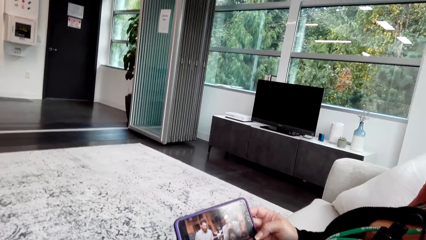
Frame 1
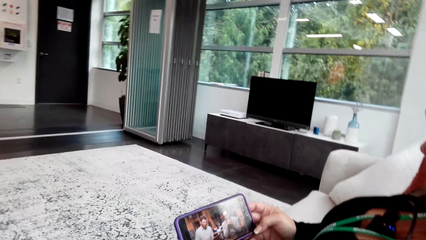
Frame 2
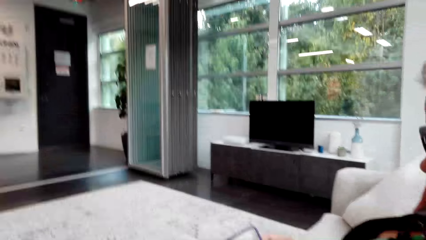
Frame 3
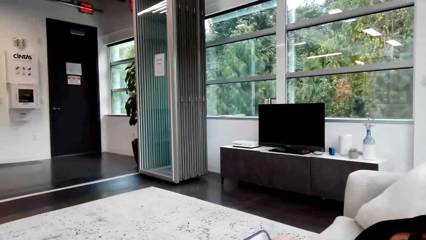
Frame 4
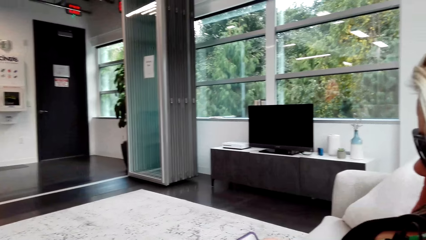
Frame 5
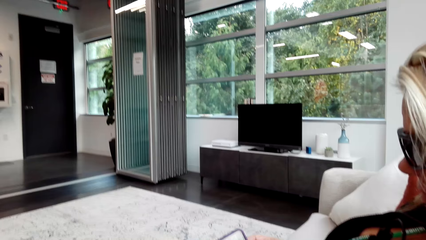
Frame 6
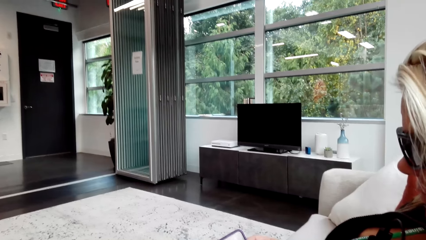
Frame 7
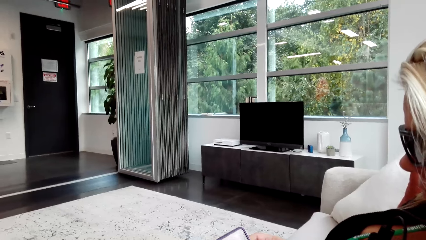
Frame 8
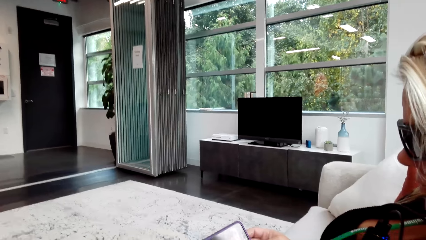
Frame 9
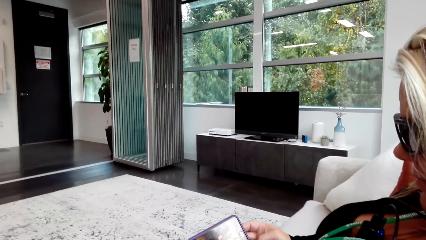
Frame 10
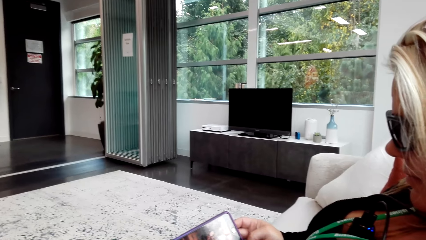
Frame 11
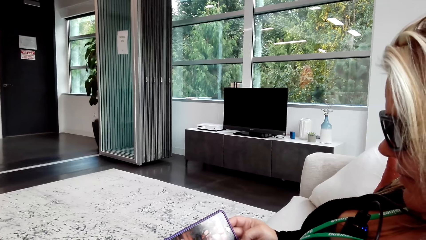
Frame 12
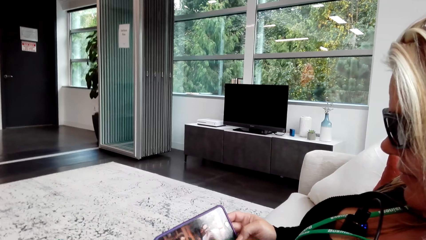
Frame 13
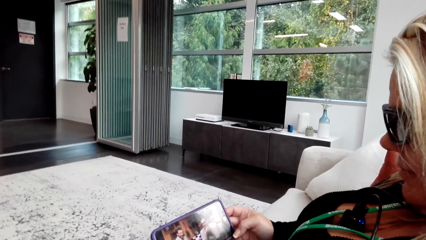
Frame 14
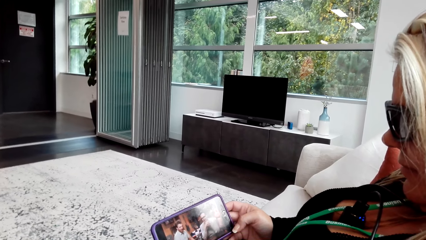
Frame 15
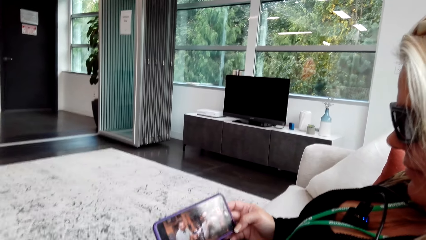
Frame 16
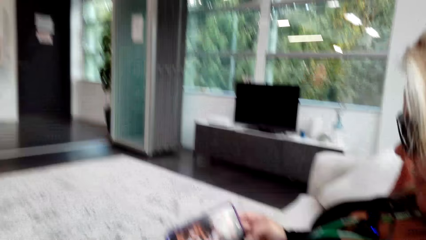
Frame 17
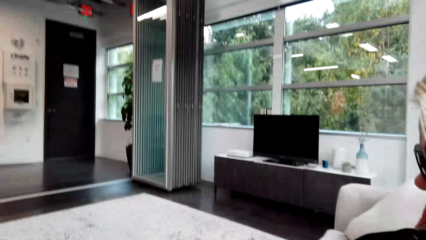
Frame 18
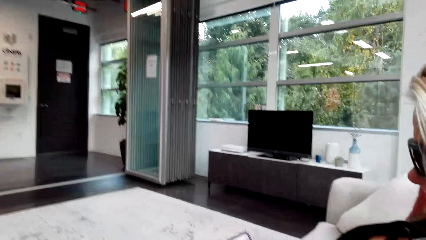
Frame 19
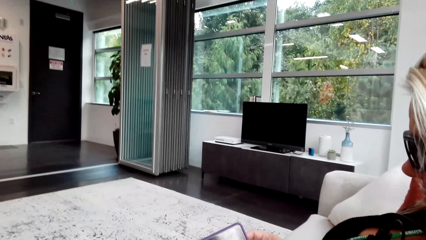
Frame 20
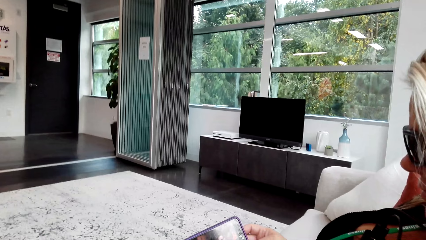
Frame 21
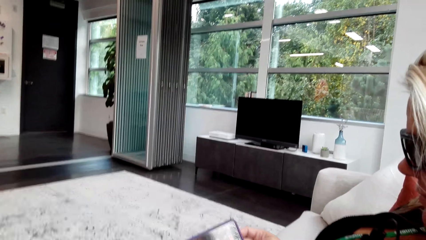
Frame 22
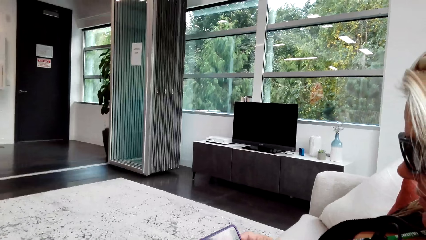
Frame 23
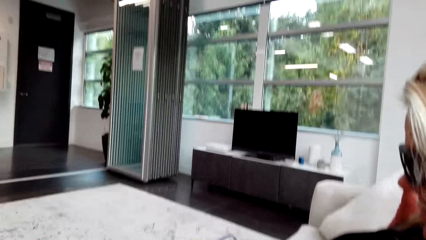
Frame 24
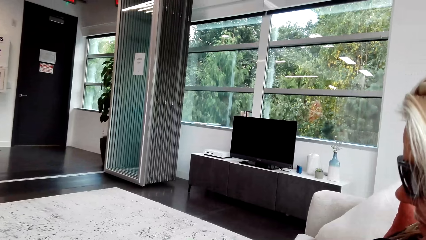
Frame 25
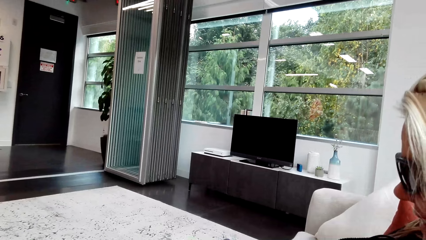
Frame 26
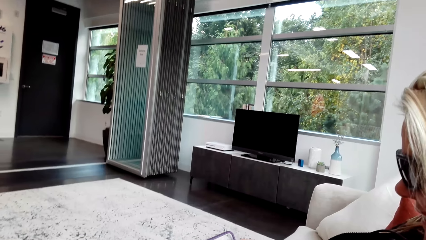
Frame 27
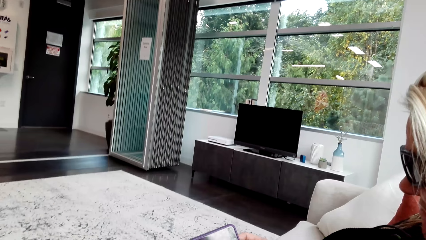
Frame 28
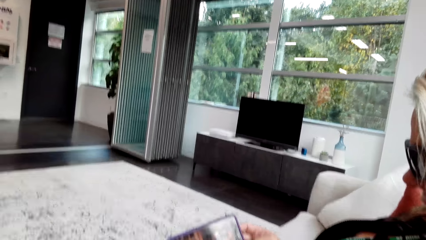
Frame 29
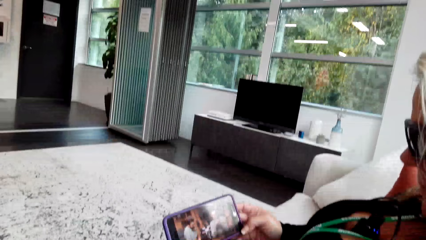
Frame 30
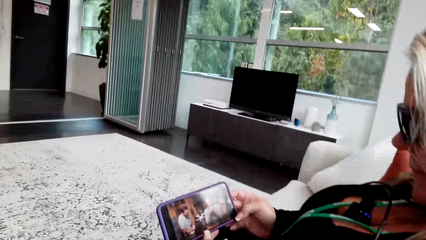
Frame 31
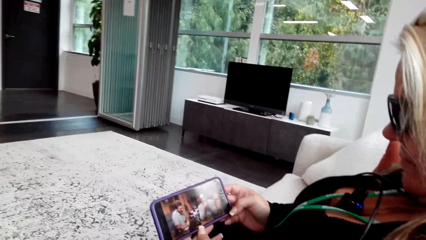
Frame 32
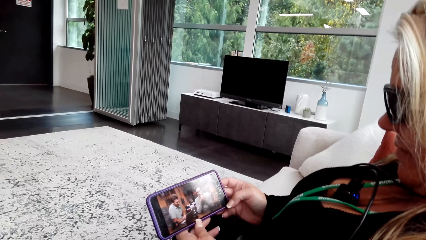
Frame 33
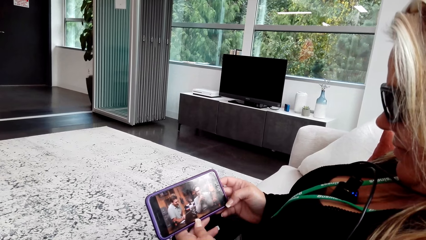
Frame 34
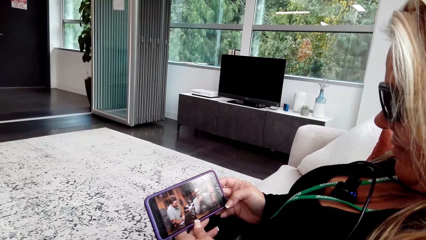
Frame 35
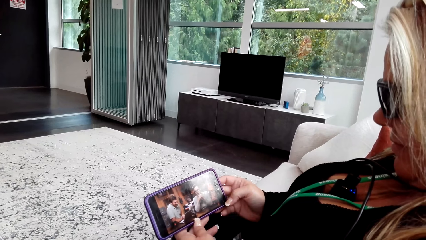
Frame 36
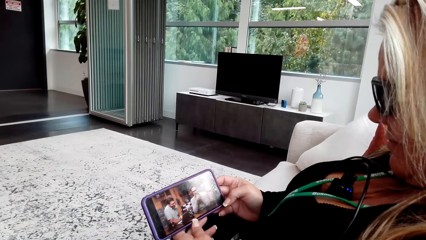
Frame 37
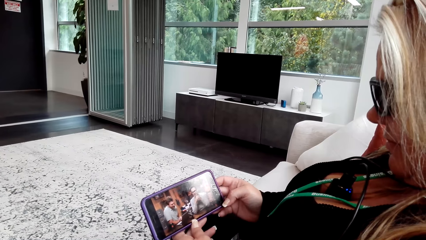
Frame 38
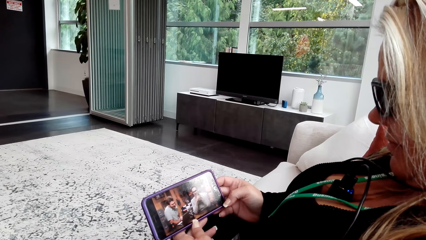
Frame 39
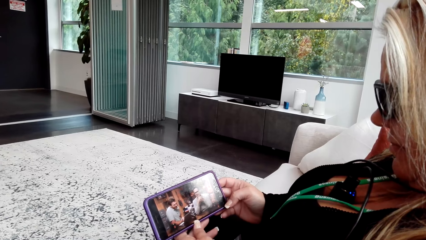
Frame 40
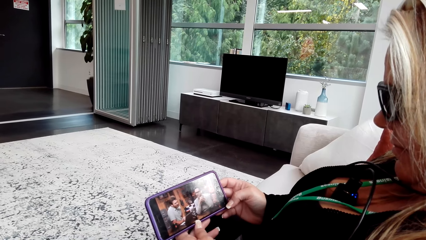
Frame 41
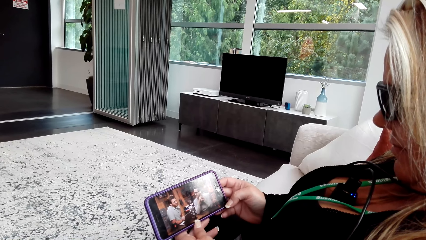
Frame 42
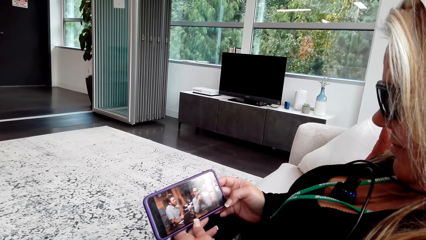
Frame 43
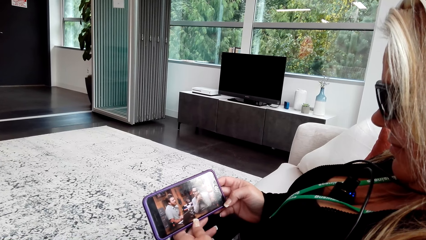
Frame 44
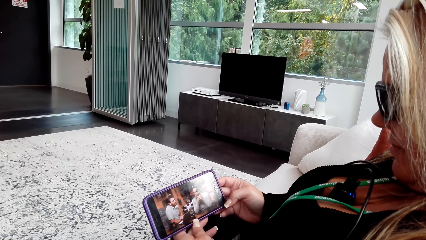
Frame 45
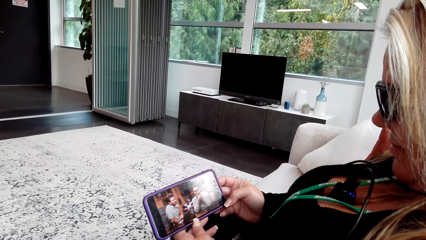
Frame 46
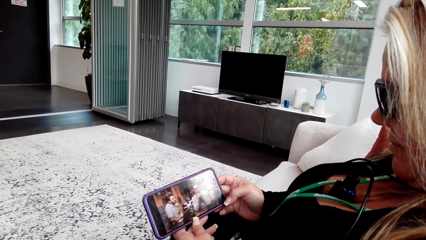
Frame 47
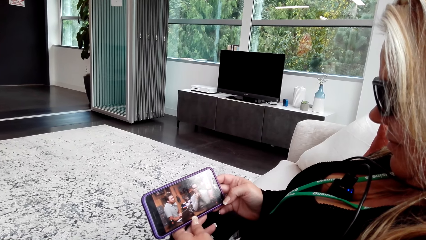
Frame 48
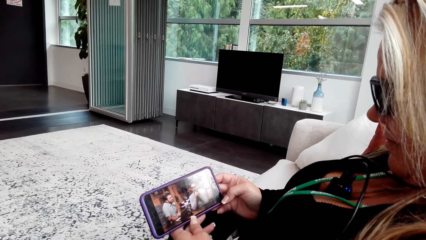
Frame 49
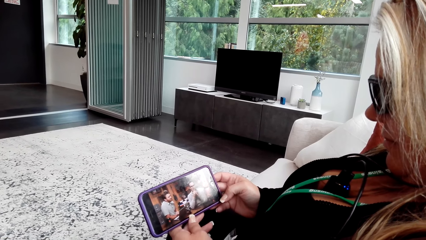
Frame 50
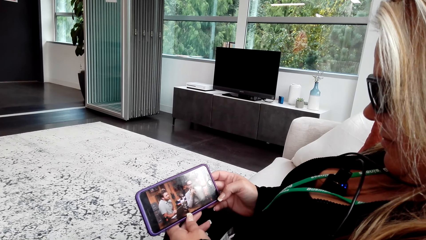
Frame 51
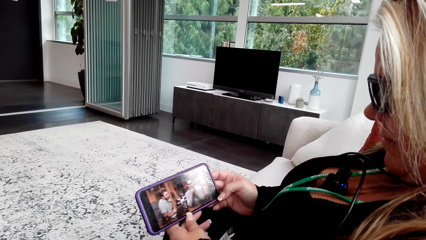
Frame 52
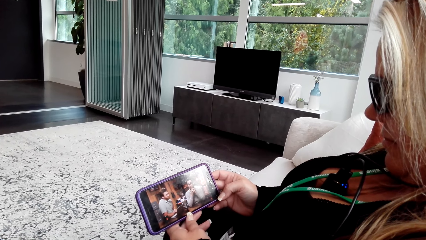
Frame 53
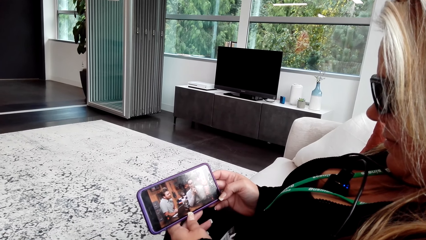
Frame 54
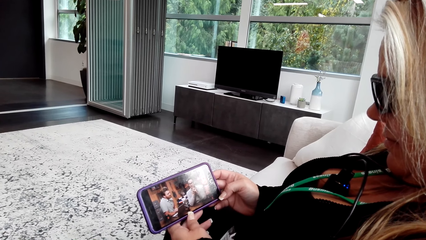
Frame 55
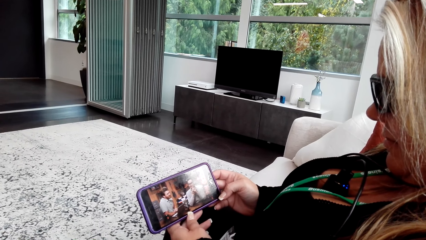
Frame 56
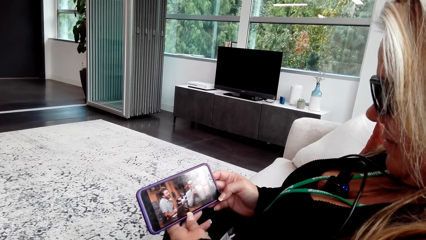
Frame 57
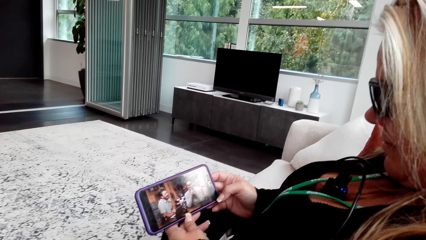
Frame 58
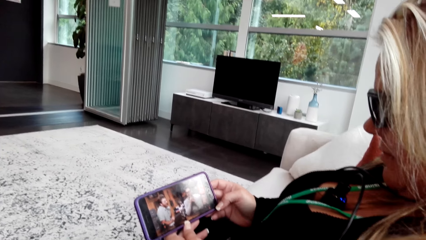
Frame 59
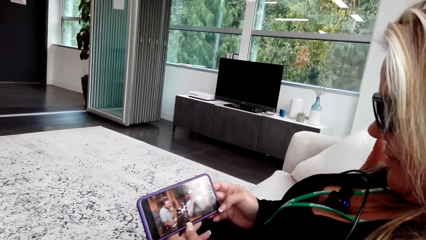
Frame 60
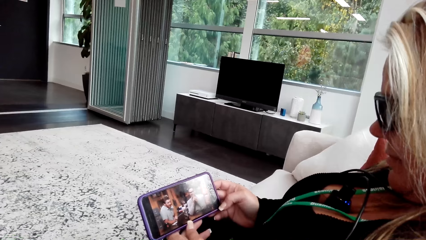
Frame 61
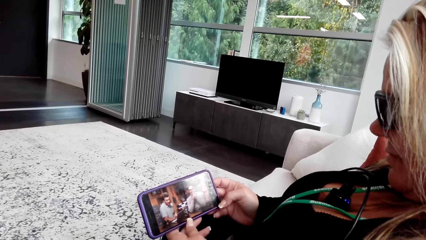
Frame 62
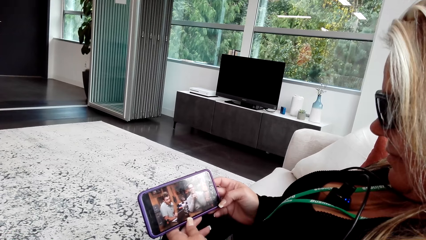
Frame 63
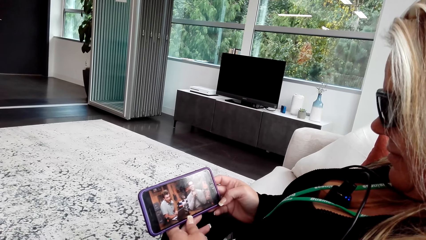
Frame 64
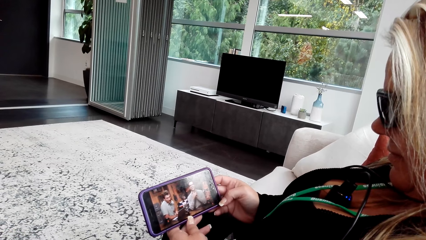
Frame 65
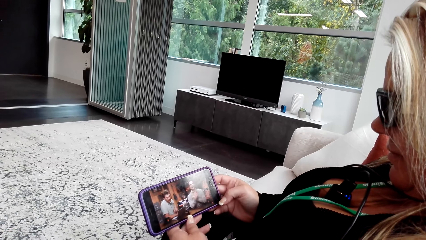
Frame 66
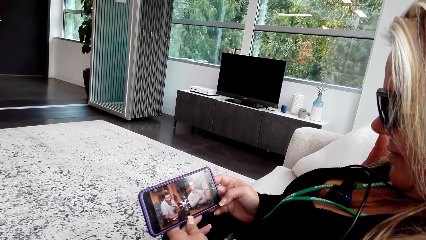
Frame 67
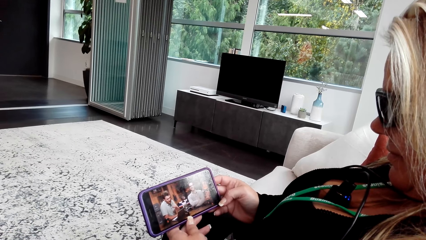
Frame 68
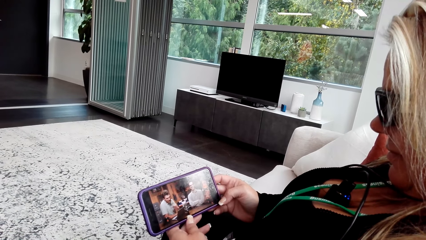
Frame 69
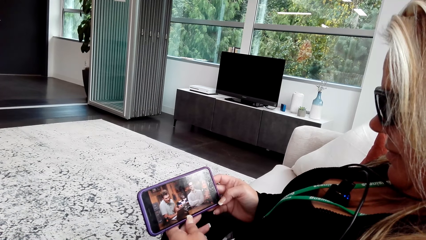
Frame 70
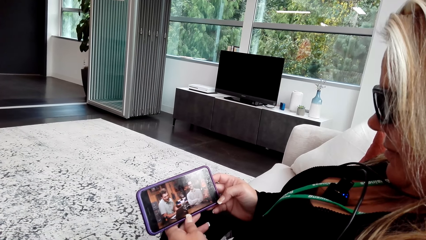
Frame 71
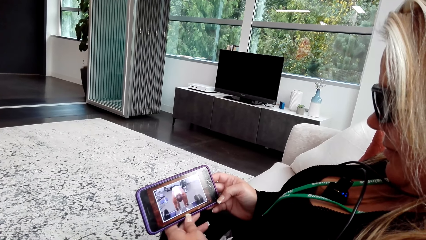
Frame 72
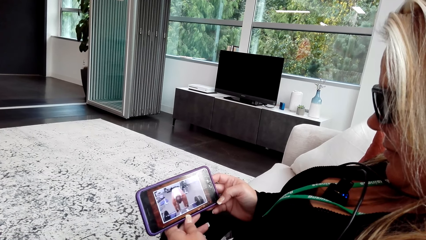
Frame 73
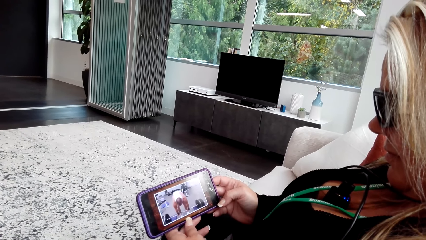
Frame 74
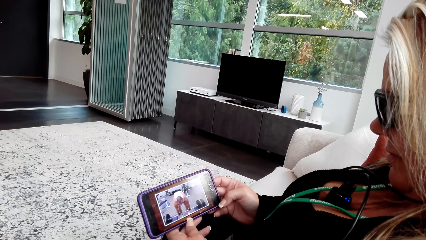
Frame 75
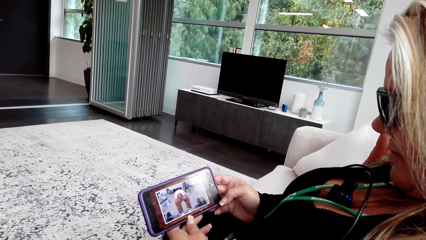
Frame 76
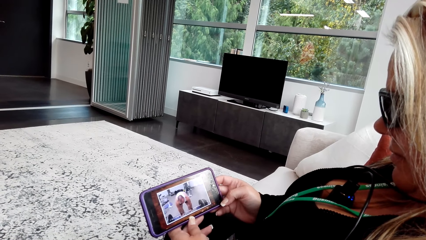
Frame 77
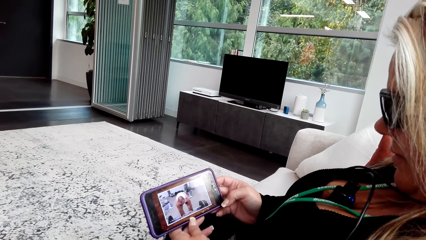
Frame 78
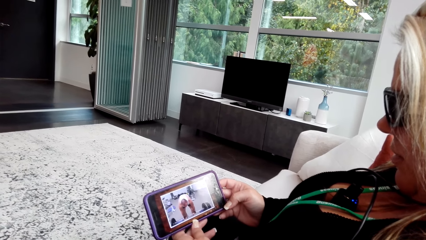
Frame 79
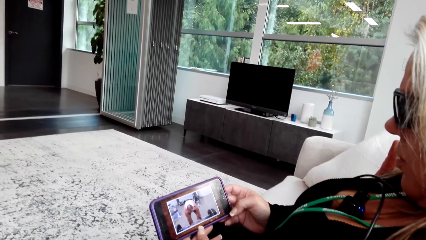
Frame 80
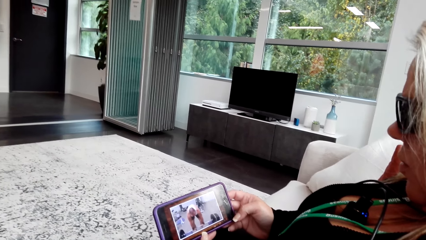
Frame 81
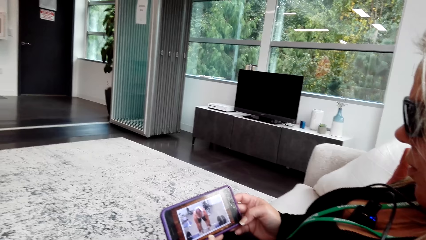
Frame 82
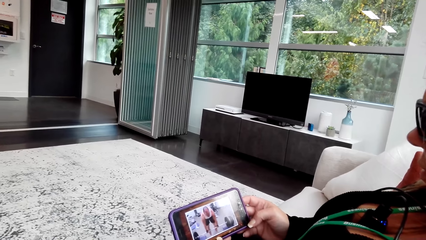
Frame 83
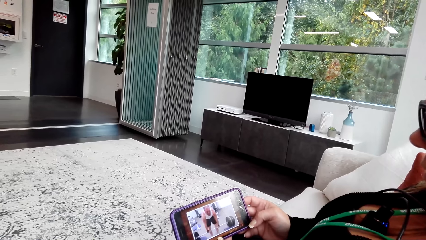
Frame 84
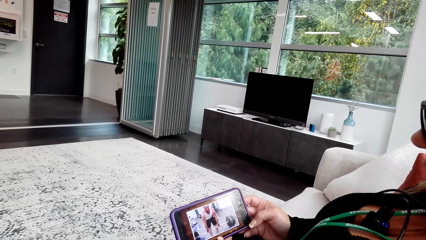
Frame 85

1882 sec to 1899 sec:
The camera wearer laughs. A woman watches a video on the phone. The camera wearer watches the video on the woman's phone.
